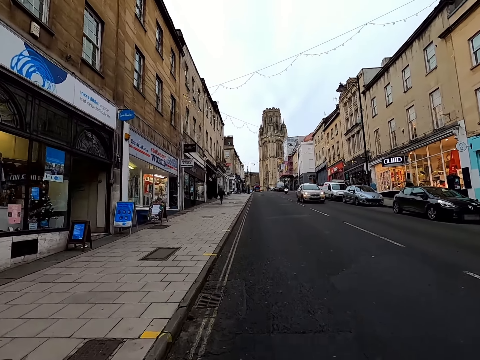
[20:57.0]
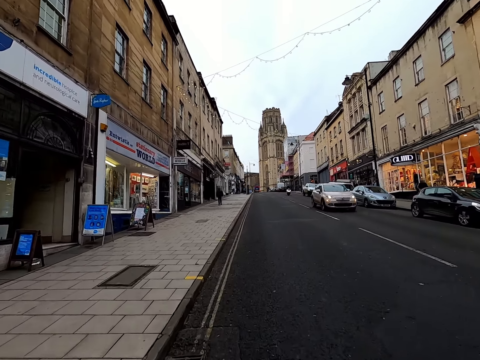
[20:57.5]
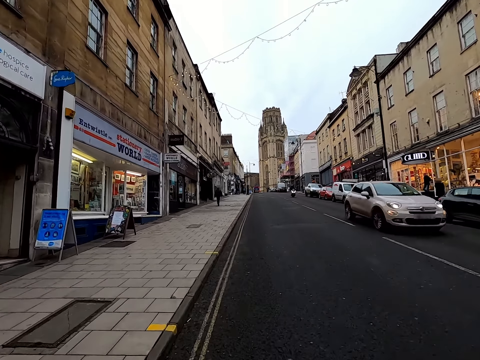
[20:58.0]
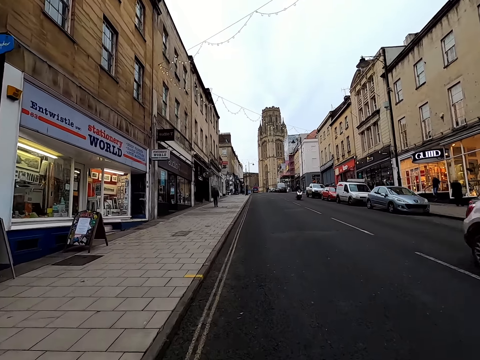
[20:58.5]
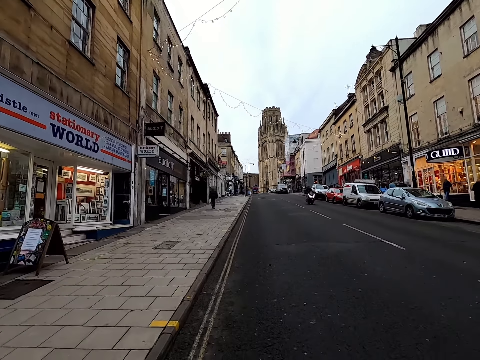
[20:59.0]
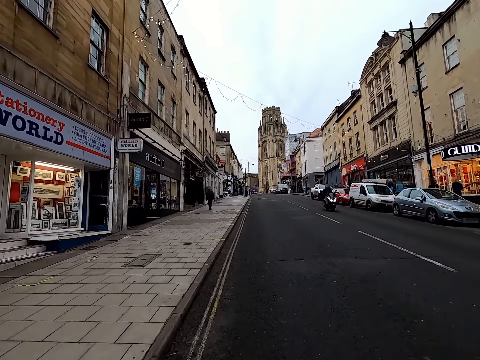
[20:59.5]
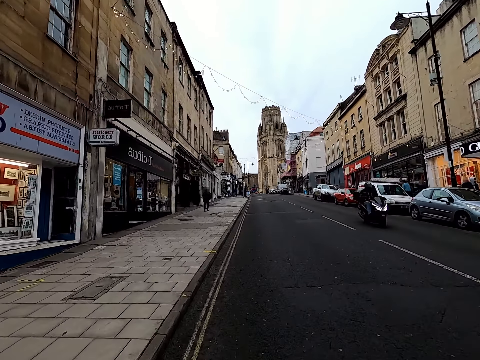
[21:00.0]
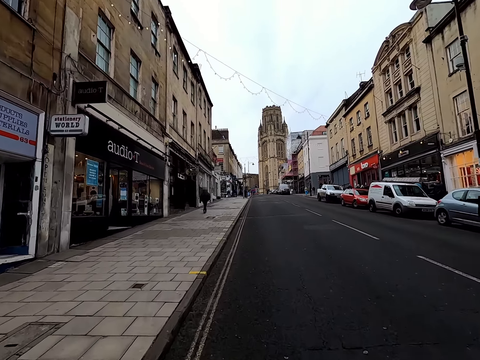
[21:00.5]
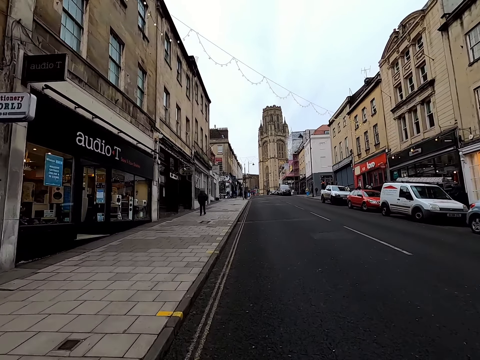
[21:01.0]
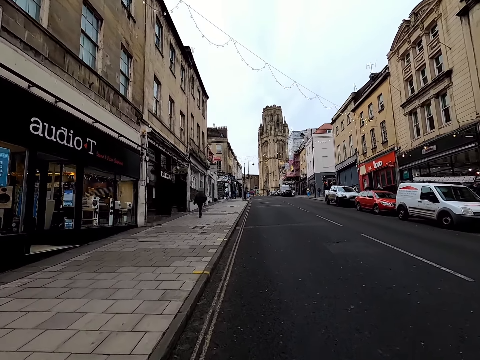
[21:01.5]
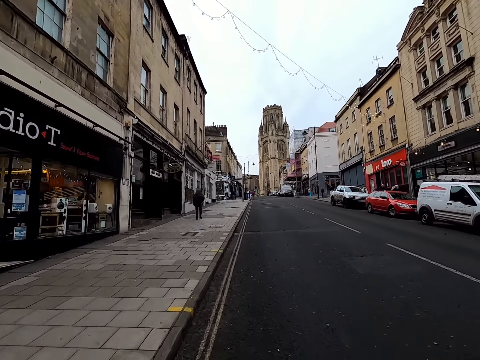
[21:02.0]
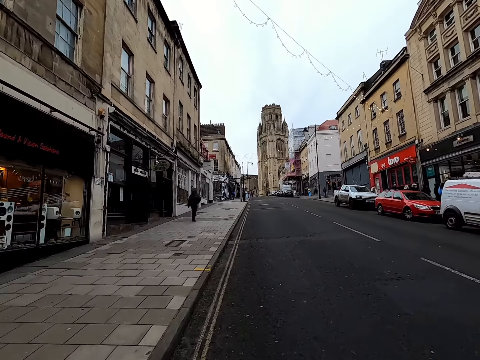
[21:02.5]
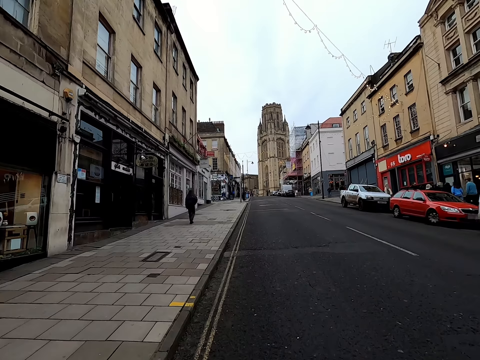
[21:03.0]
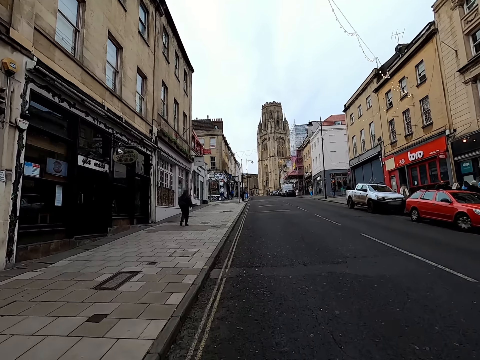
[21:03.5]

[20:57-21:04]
A car drives past the camera wearer.

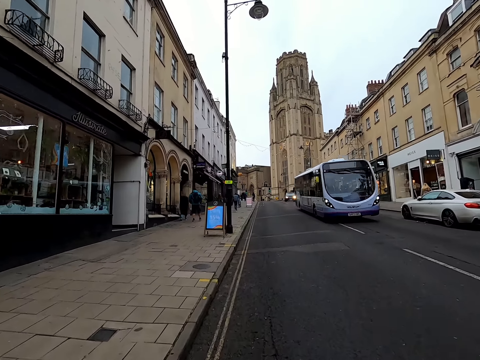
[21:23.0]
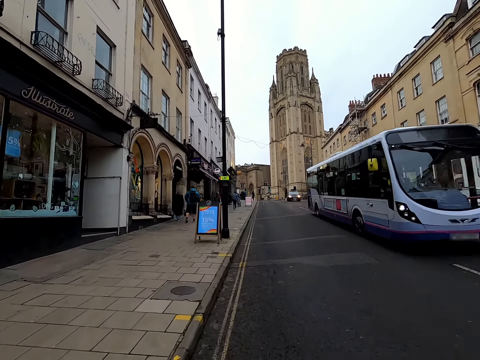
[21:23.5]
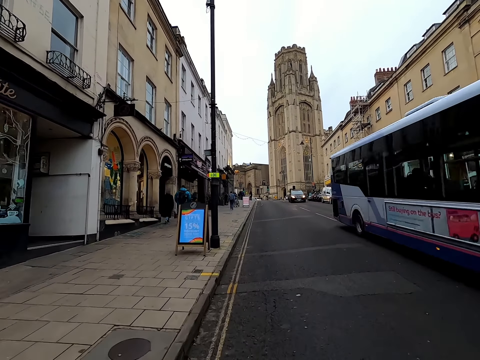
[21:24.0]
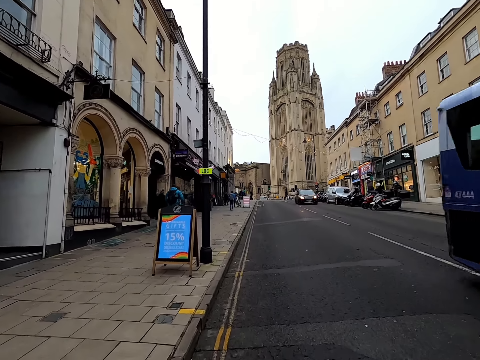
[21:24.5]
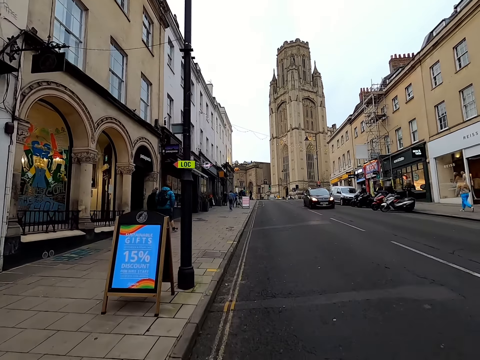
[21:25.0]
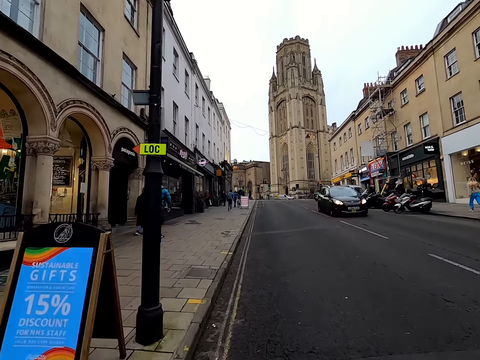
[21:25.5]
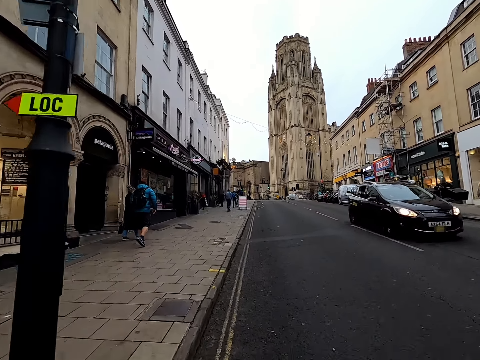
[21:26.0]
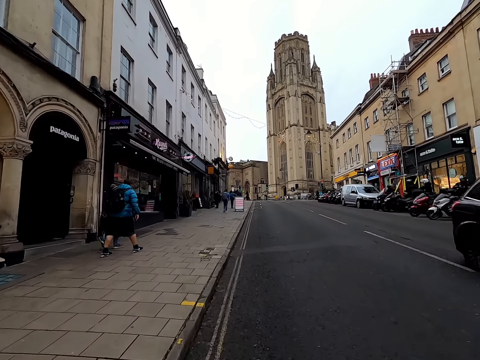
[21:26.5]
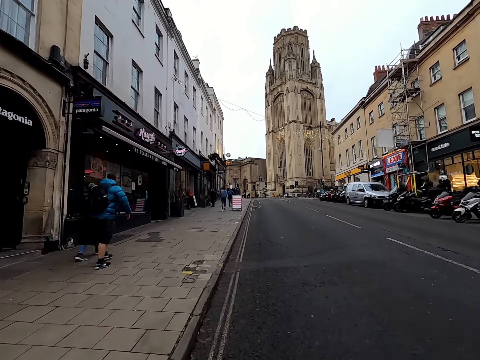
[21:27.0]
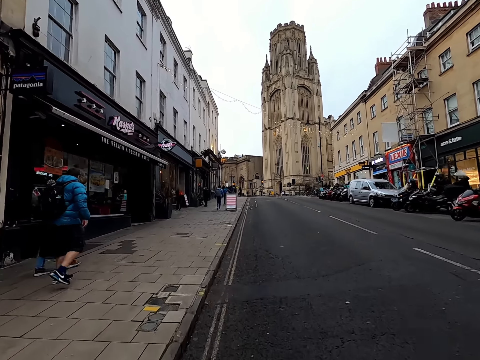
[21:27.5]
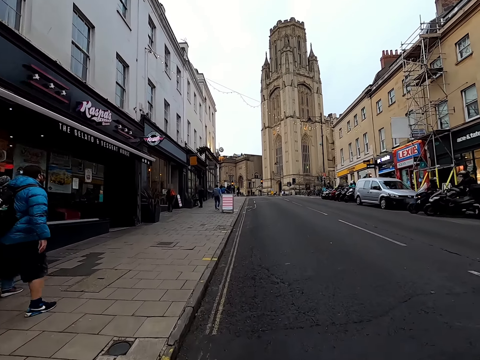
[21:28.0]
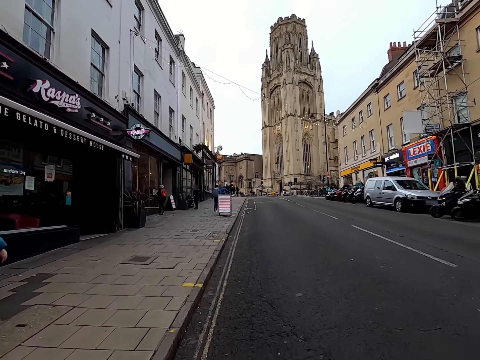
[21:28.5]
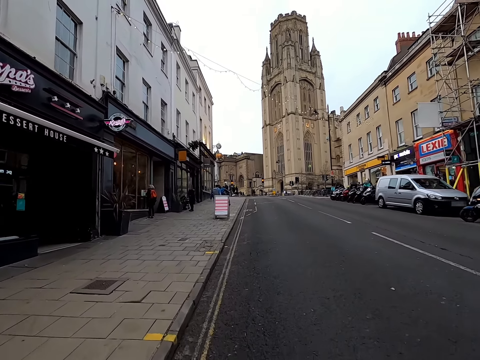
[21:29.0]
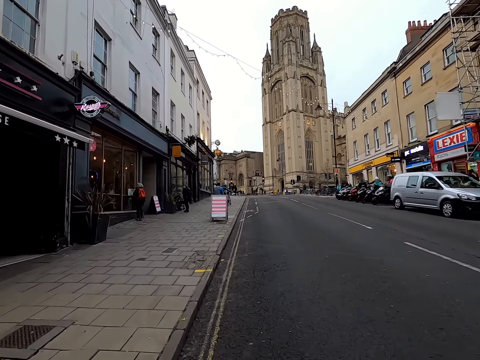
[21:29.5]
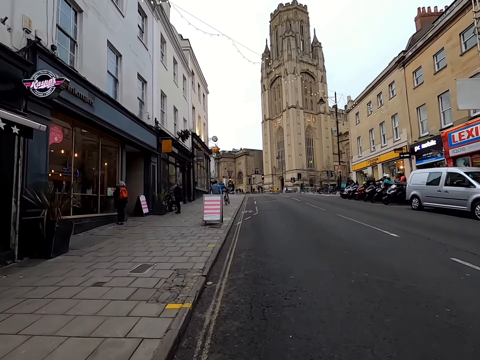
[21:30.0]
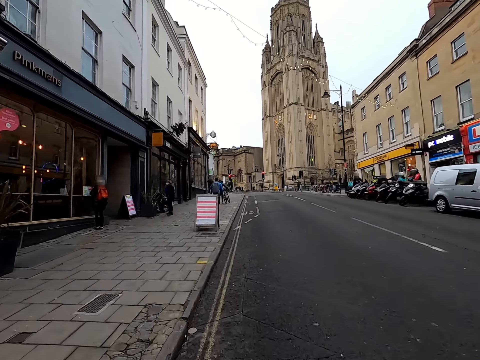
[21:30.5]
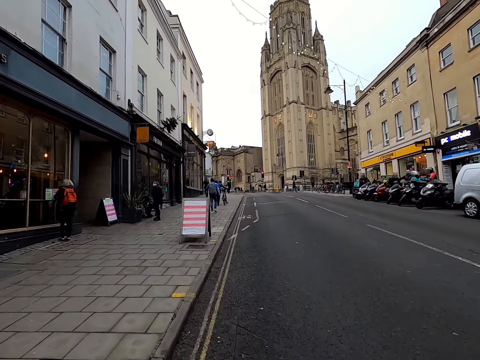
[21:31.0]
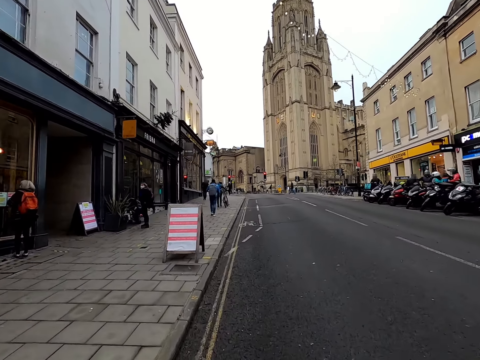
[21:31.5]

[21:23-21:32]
A coach bus drives past the camera wearer. A car drives past the camera wearer.

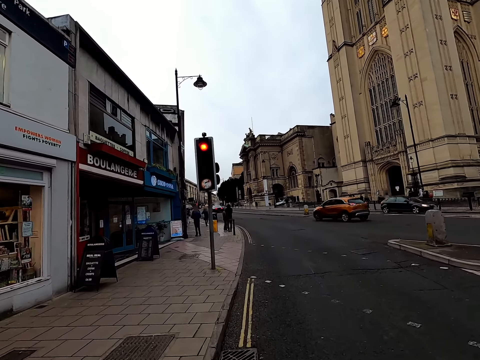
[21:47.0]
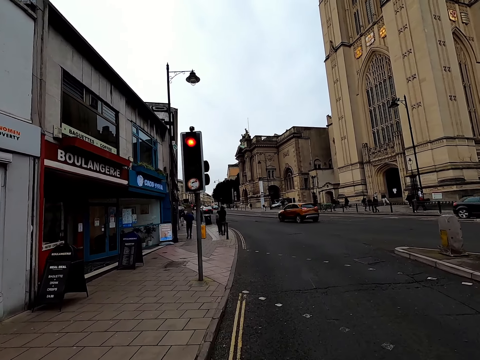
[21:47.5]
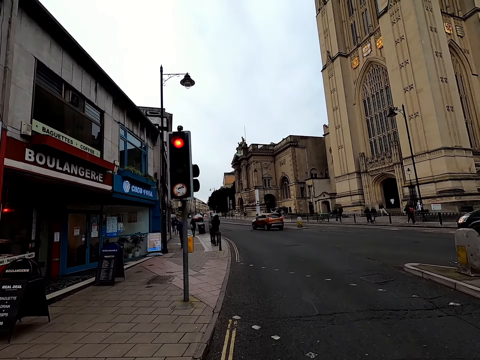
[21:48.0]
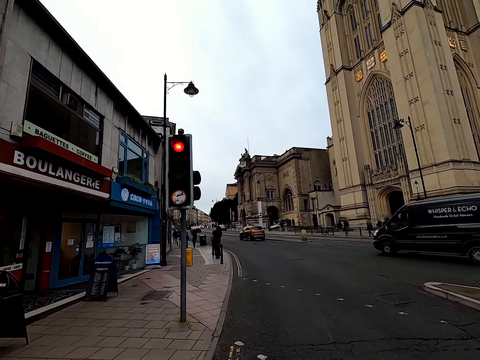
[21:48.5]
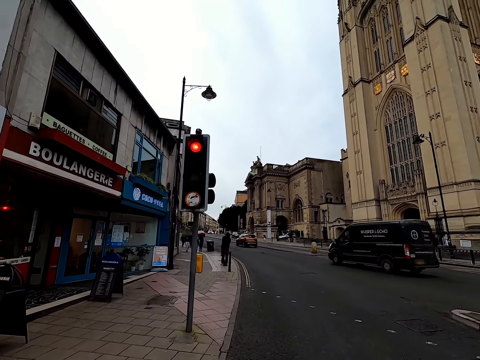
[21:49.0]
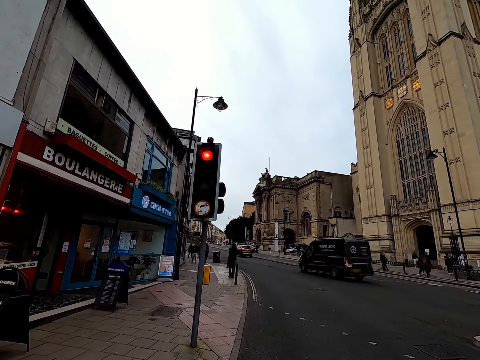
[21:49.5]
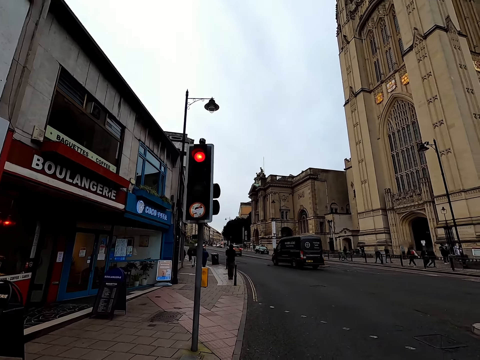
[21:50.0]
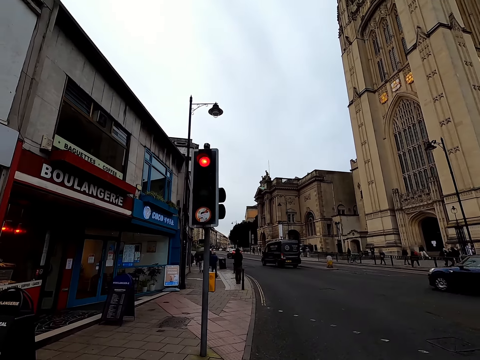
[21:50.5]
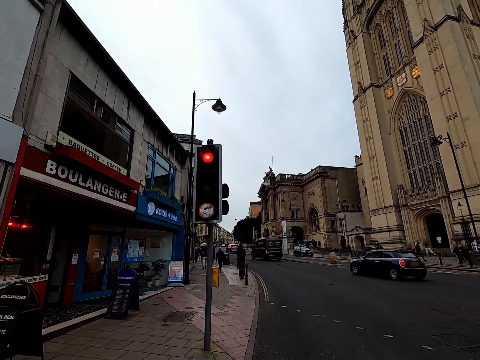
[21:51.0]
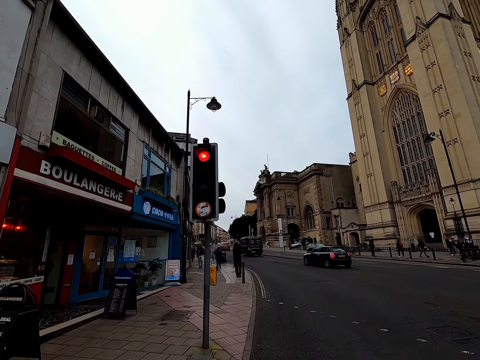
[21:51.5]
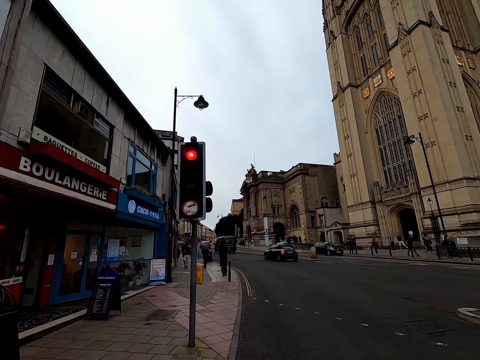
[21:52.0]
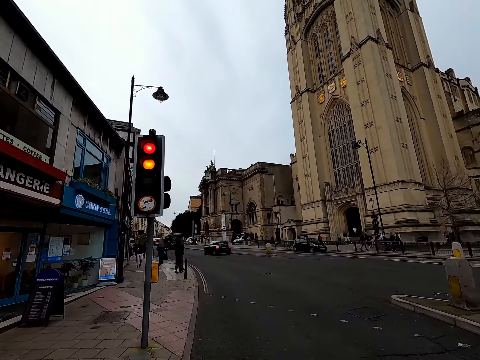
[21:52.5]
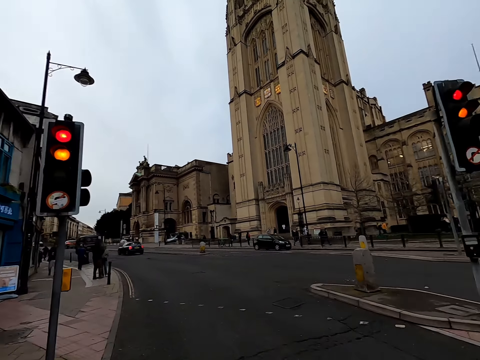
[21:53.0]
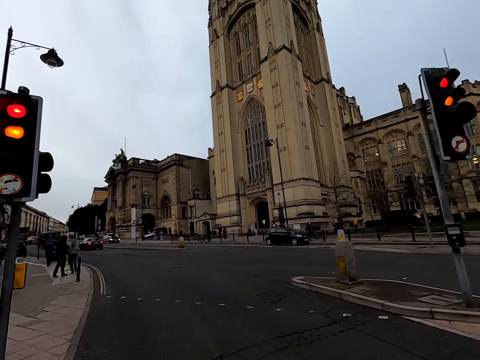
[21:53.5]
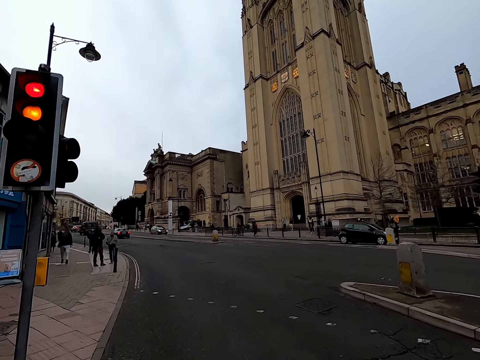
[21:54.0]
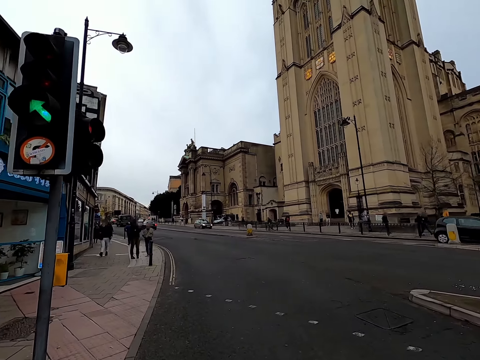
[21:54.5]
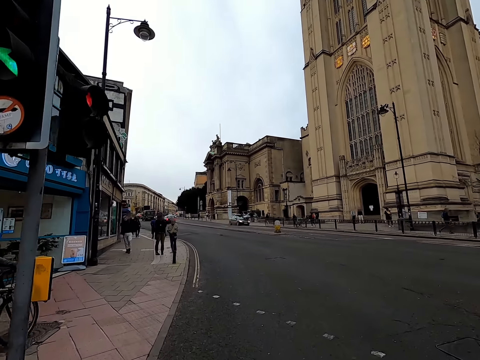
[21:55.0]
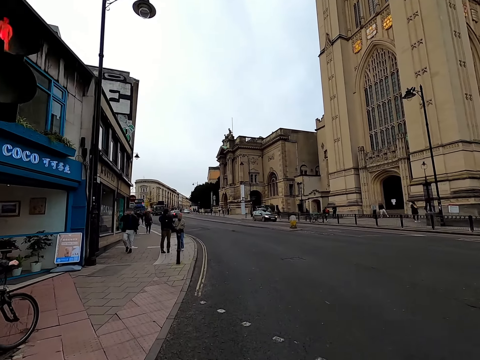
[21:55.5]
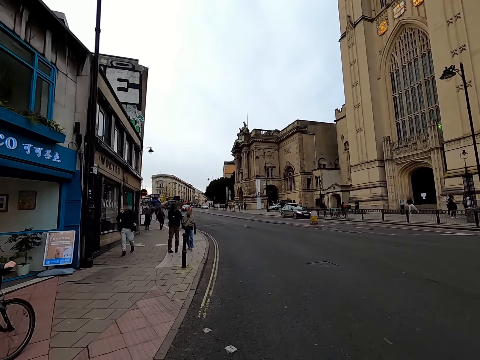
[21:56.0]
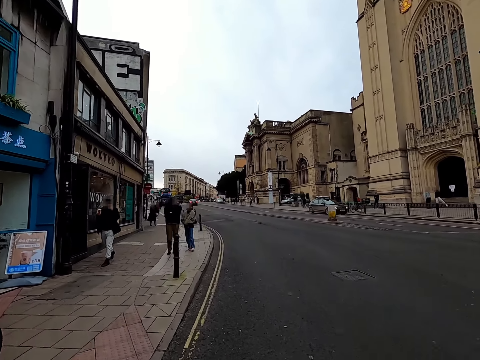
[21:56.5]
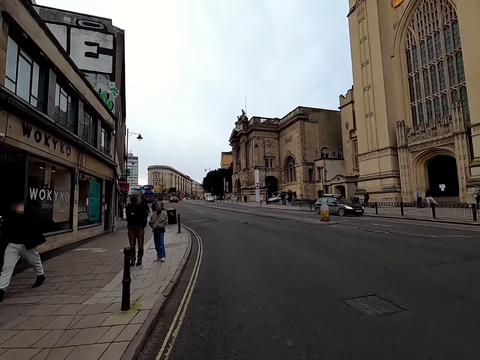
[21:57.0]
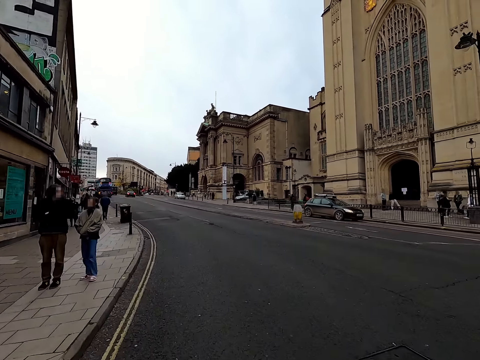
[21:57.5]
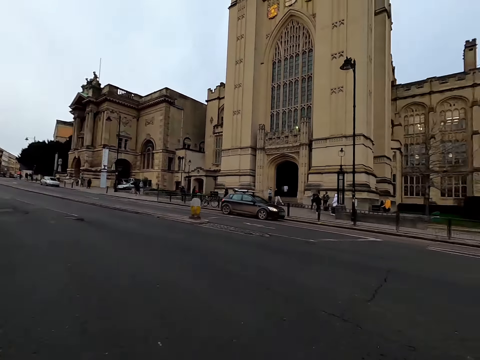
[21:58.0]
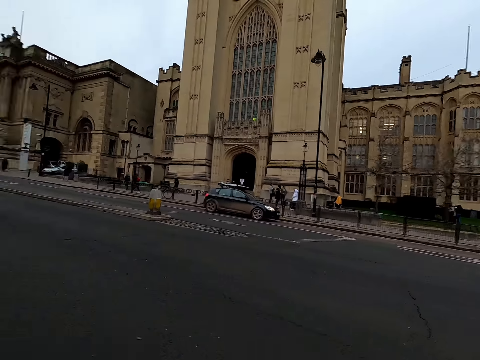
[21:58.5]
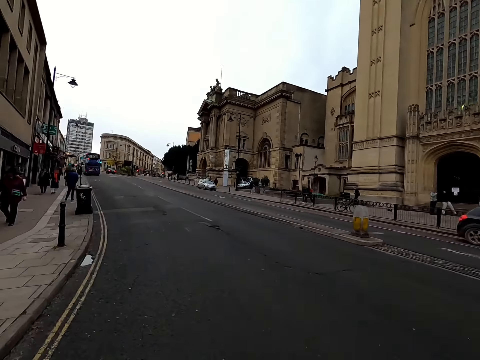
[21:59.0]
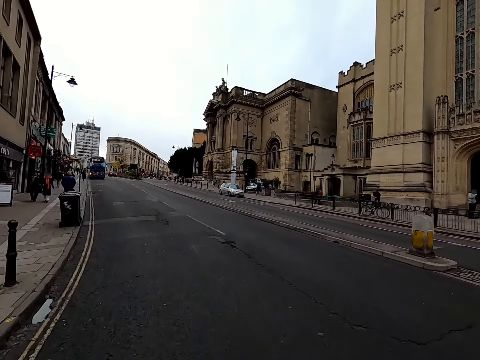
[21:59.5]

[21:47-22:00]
The camera wearer stops the bicycle at a traffic light. They ride the bicycle on the road.
